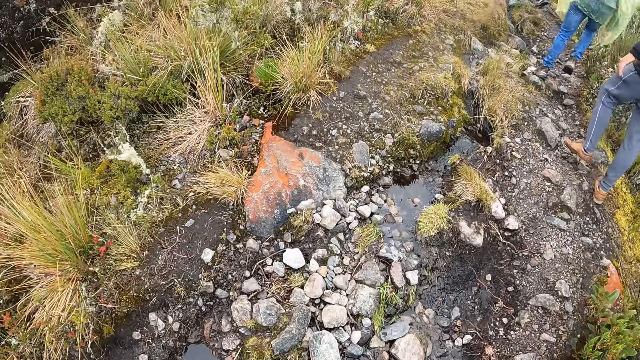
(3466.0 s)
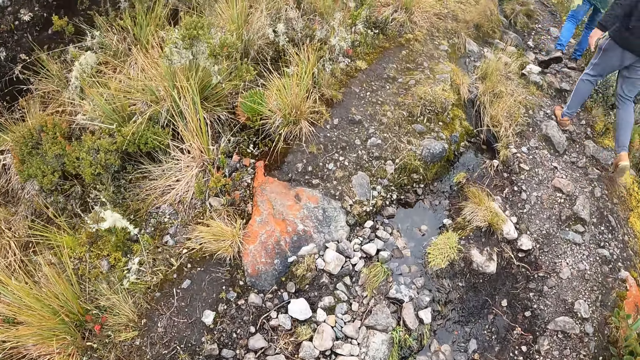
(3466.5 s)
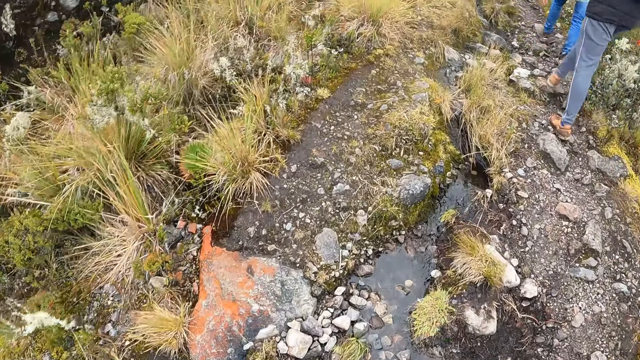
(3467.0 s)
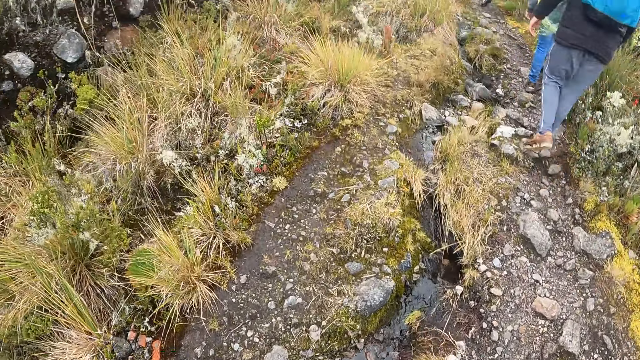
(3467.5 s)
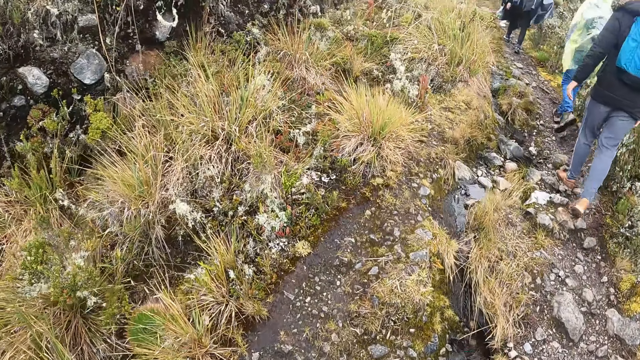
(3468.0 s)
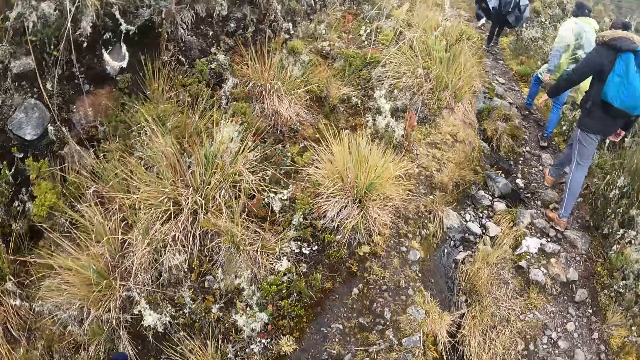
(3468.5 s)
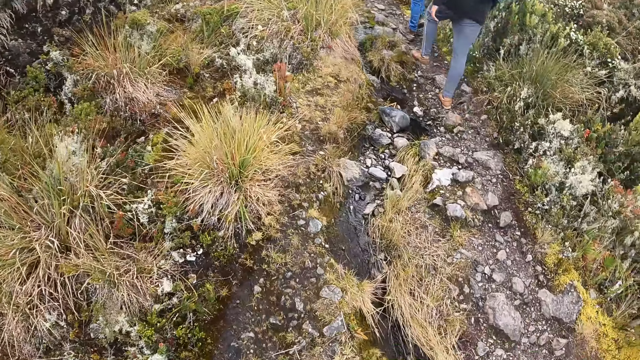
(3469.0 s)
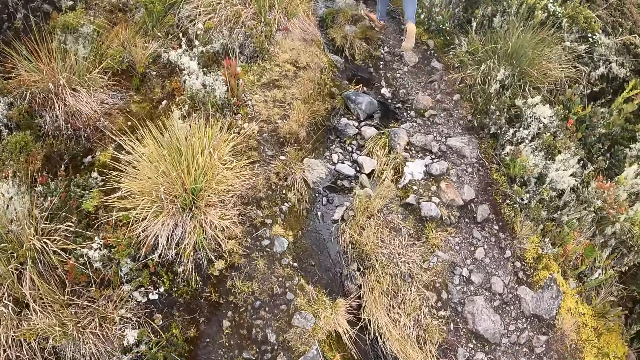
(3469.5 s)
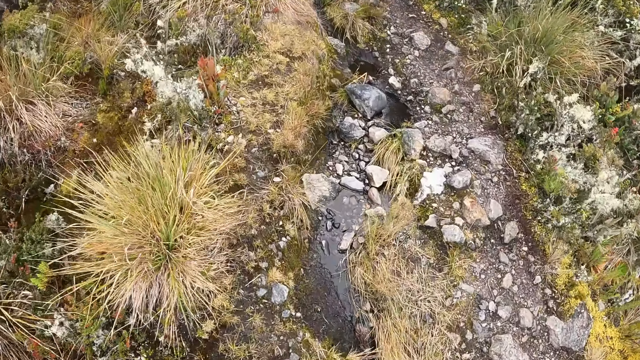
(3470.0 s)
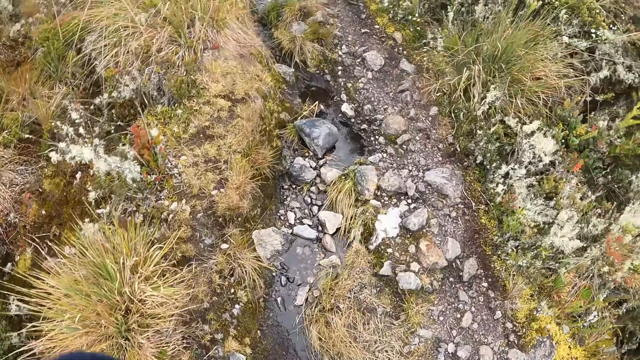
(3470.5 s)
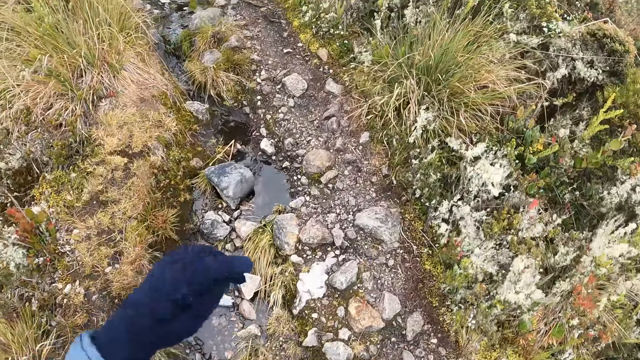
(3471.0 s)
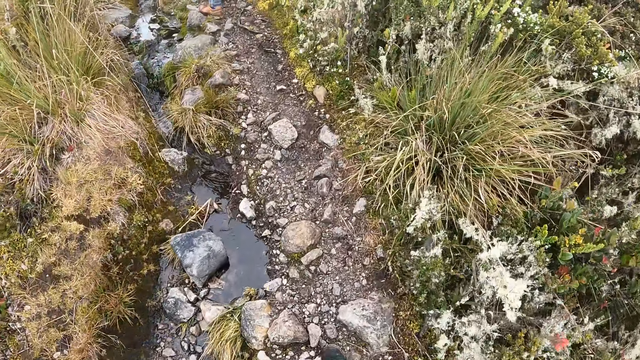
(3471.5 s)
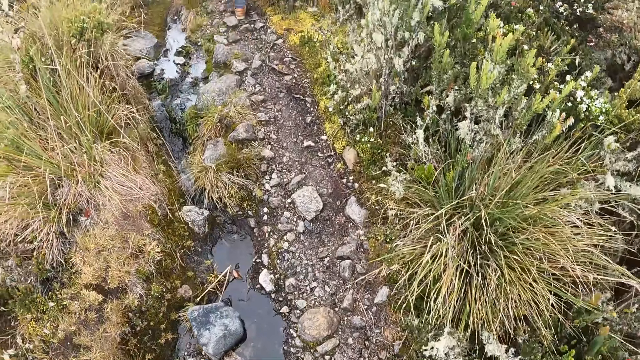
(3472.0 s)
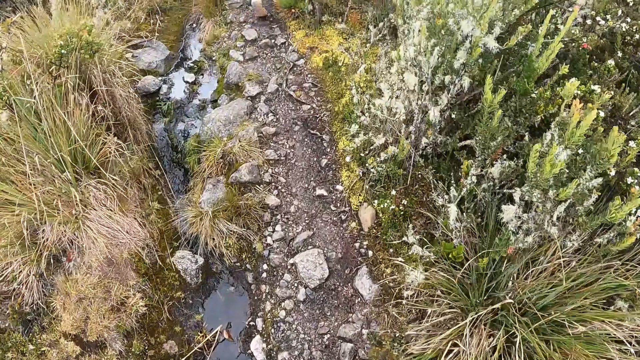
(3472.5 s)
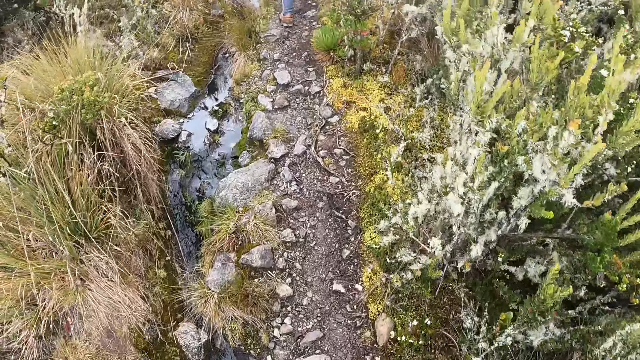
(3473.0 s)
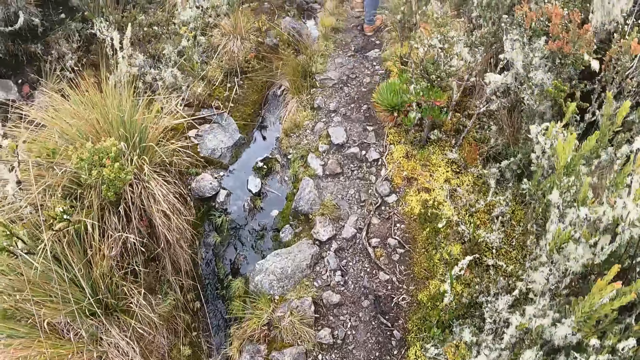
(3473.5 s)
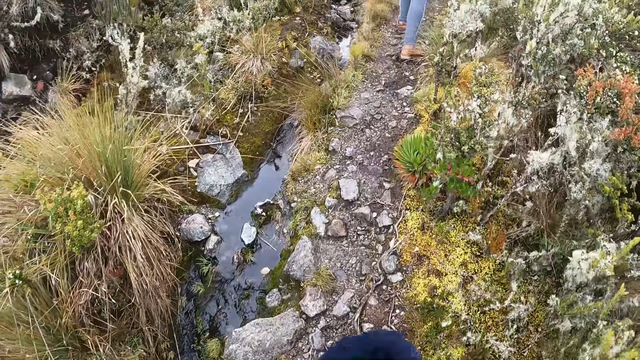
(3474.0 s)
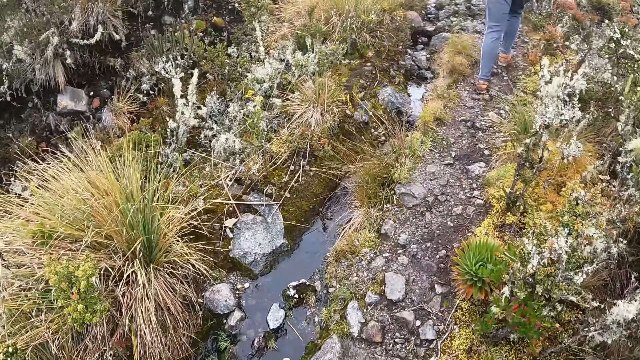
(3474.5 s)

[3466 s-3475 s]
The camera wearer looks at the ground. They move the left hand.

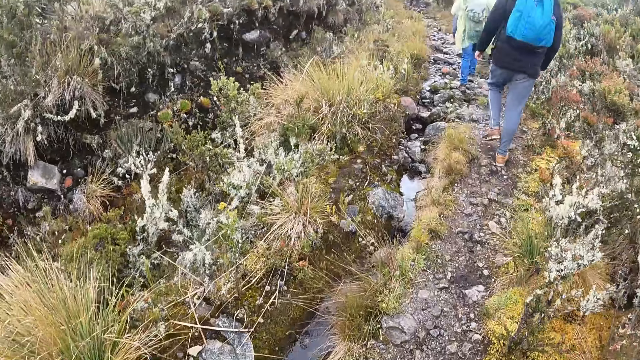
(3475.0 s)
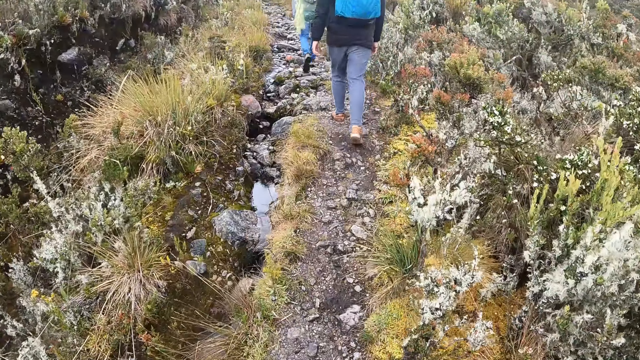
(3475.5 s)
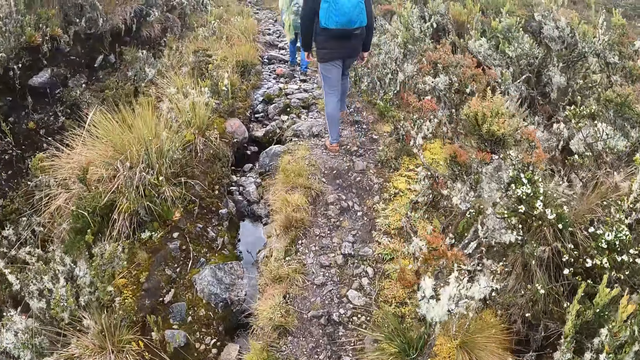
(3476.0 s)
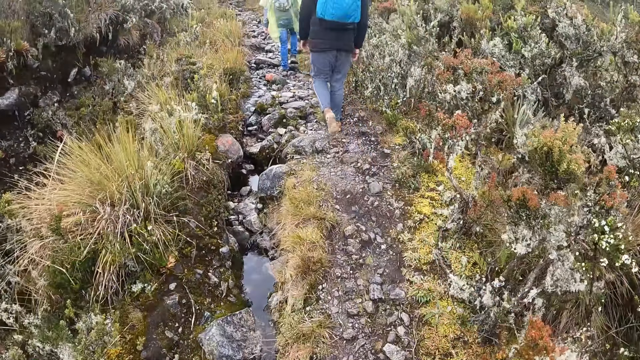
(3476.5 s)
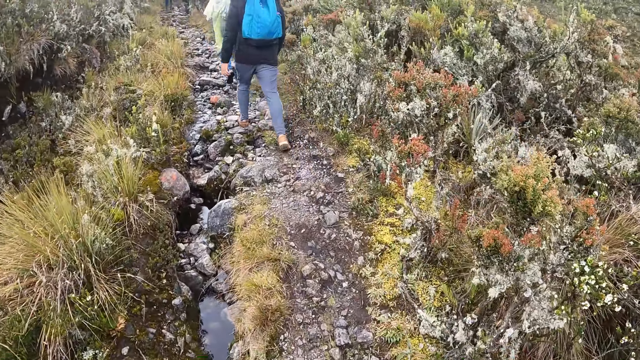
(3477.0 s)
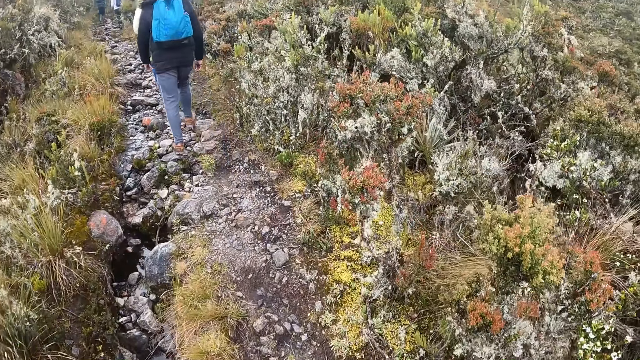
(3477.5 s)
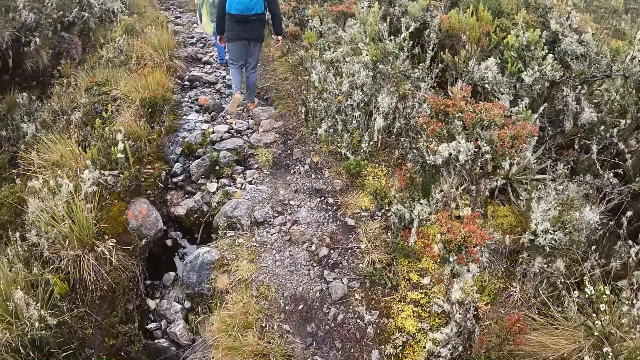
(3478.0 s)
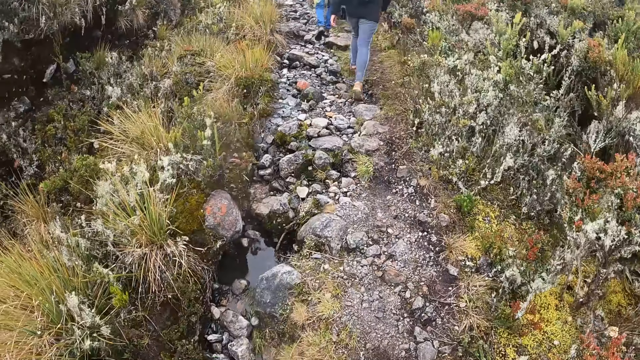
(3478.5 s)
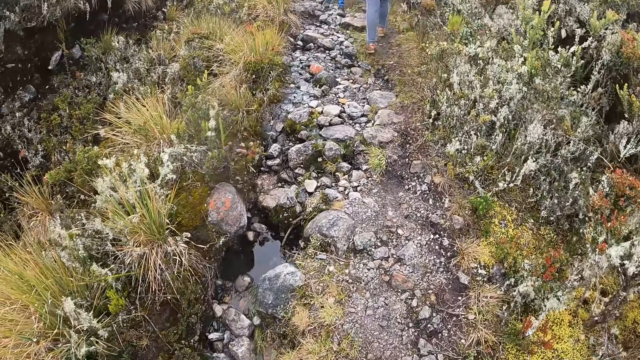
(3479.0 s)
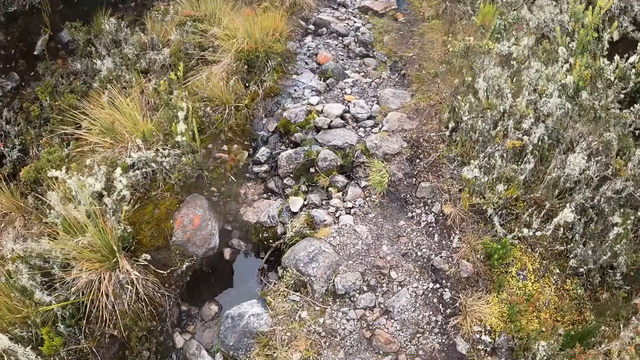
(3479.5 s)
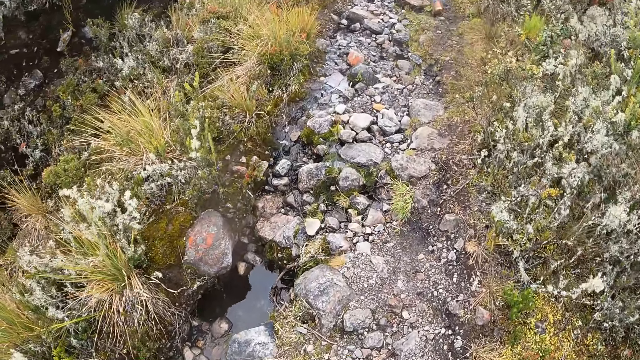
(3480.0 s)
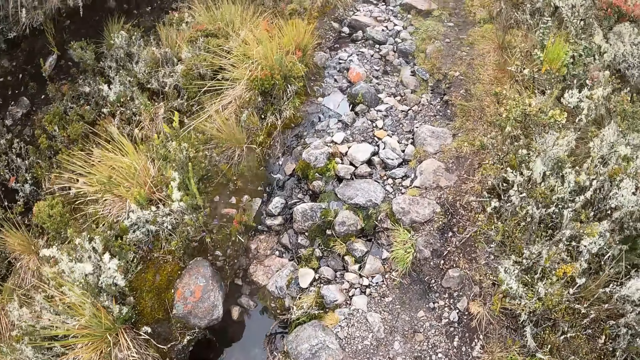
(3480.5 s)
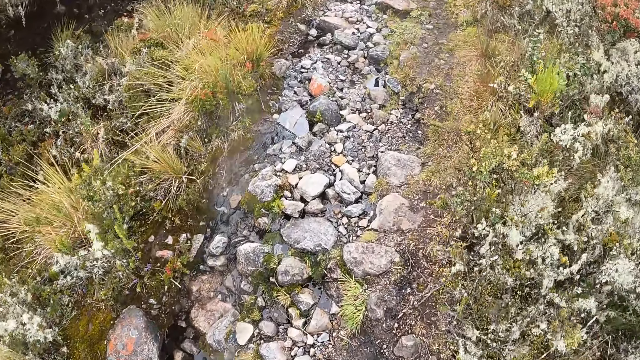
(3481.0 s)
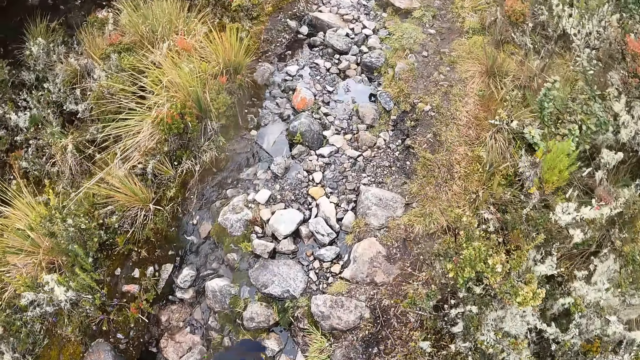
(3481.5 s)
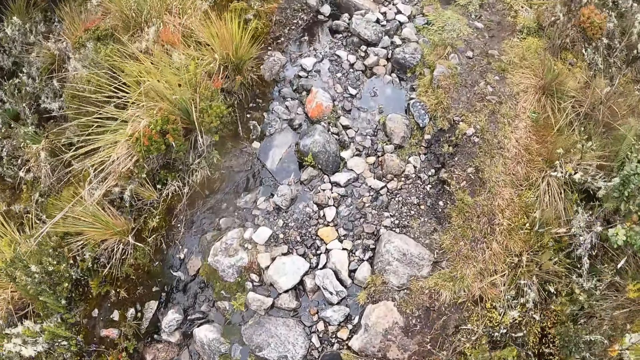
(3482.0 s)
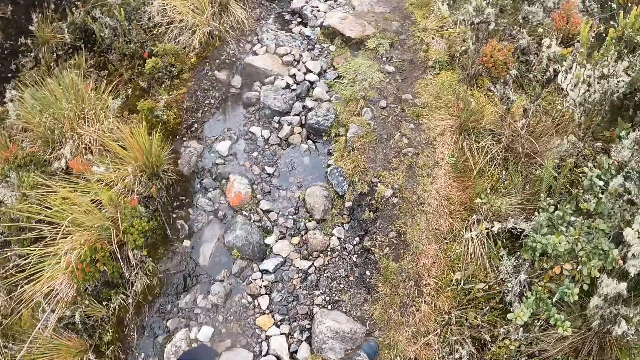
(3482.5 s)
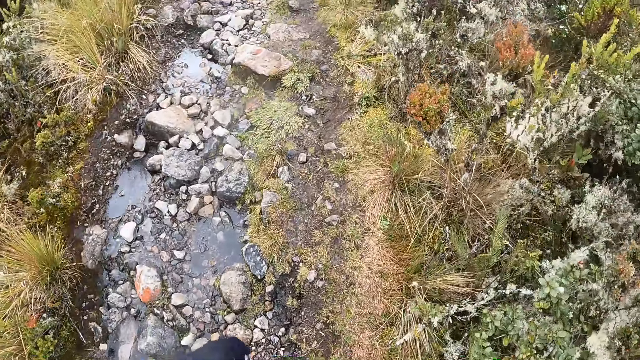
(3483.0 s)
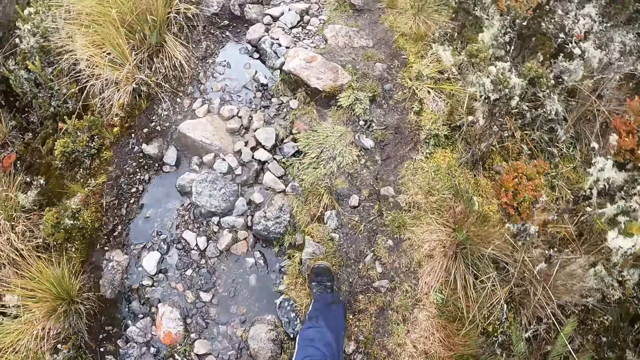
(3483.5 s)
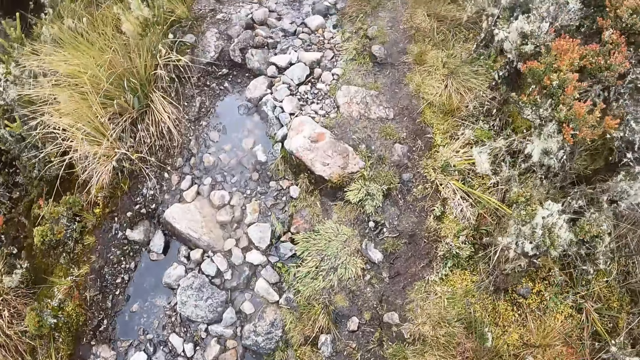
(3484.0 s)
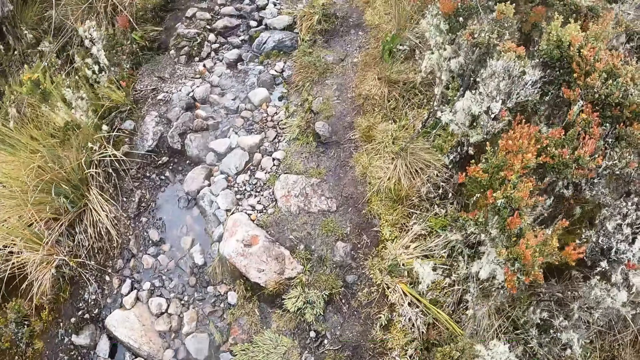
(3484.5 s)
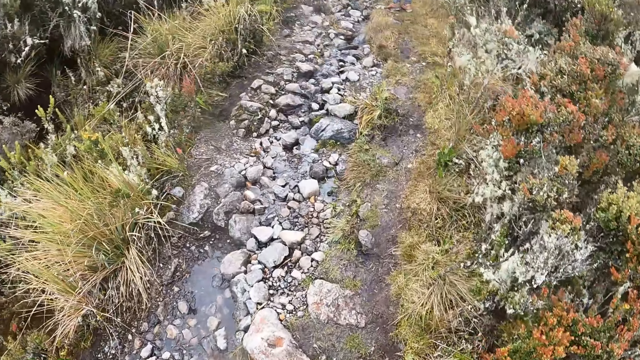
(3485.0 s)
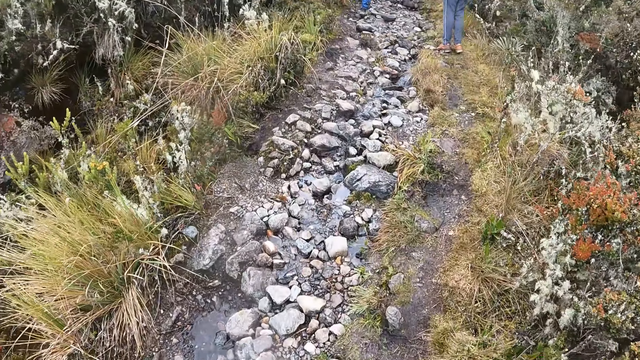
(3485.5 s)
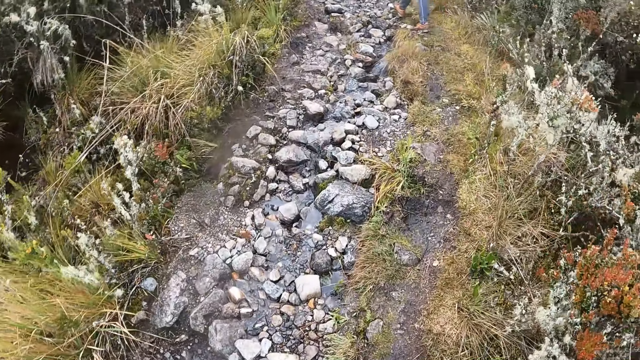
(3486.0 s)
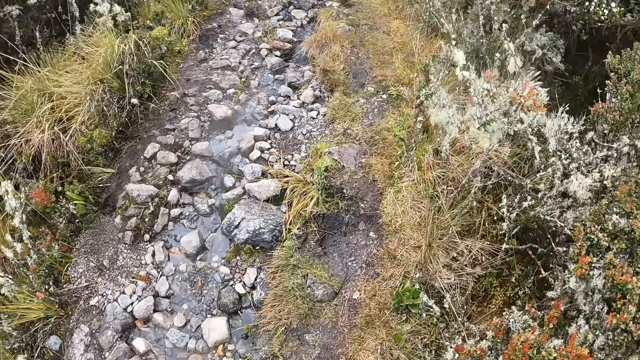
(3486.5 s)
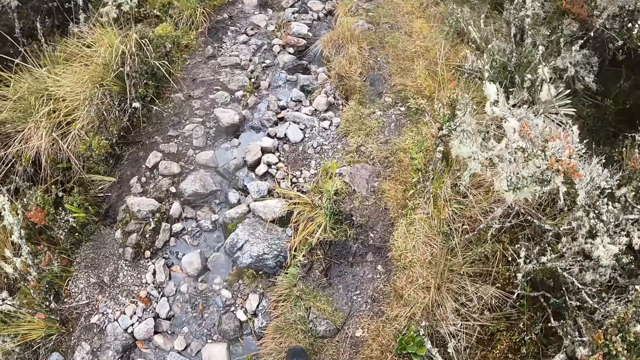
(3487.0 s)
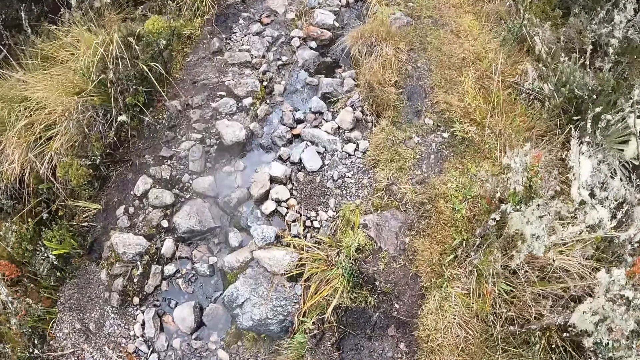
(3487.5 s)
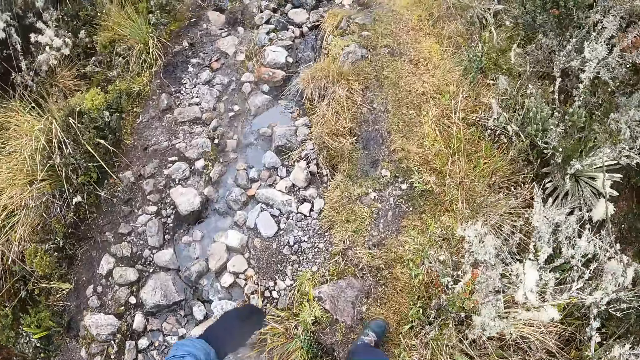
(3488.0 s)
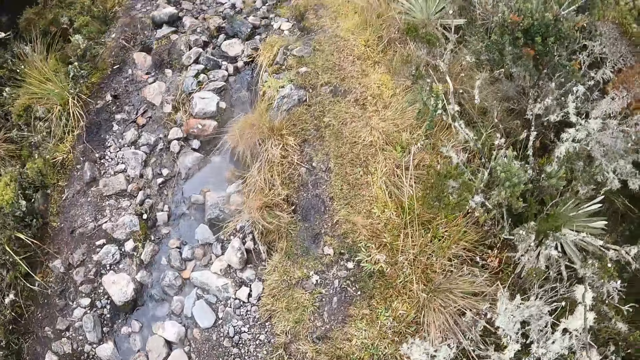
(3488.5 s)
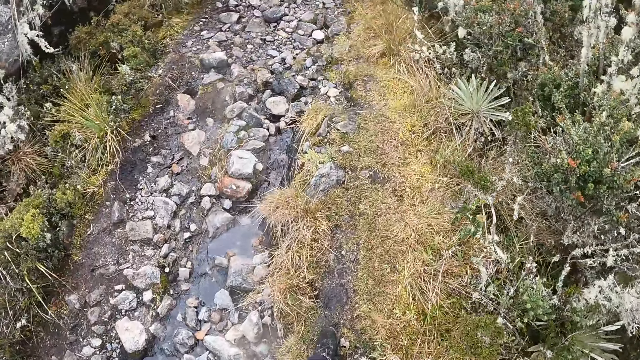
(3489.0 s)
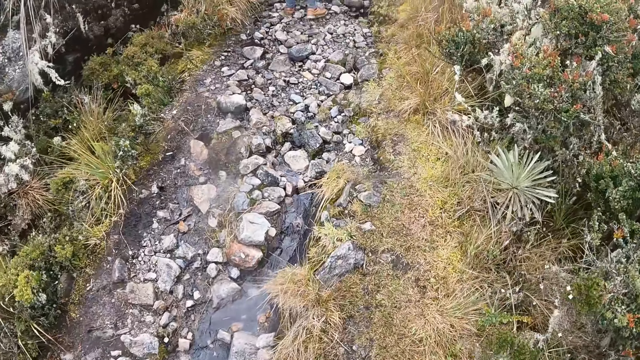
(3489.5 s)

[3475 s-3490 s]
The camera wearer looks to the left. They look to the right. They look at the ground. They step ahead. They move the left hand. They look at the ground.
